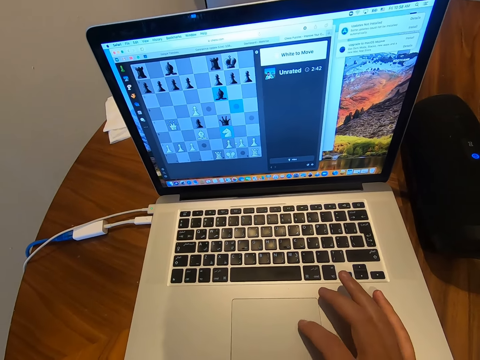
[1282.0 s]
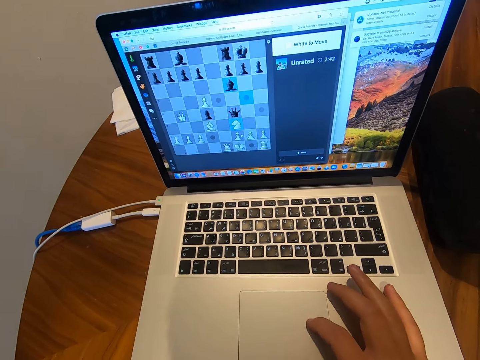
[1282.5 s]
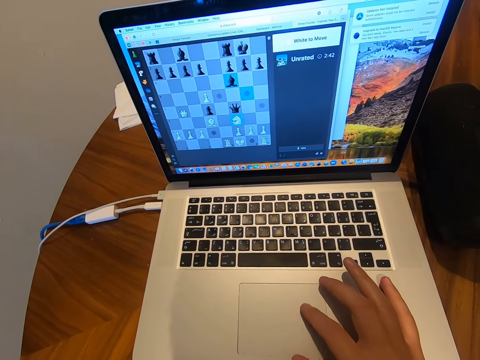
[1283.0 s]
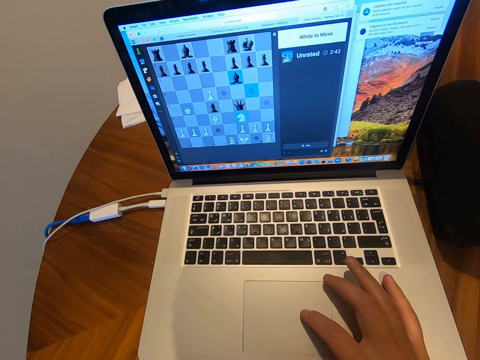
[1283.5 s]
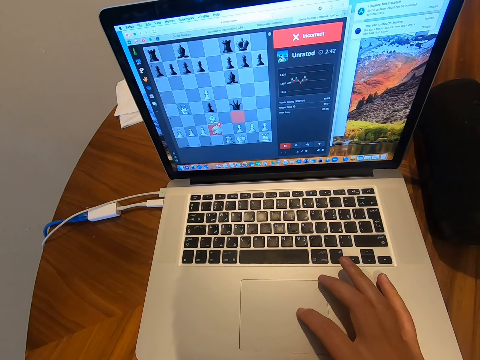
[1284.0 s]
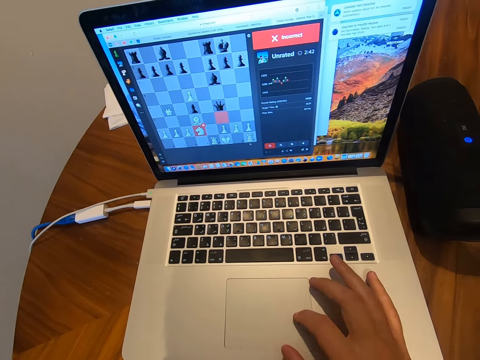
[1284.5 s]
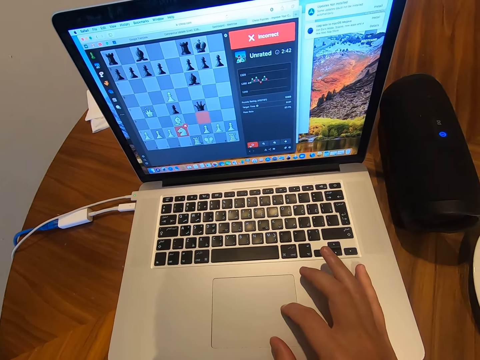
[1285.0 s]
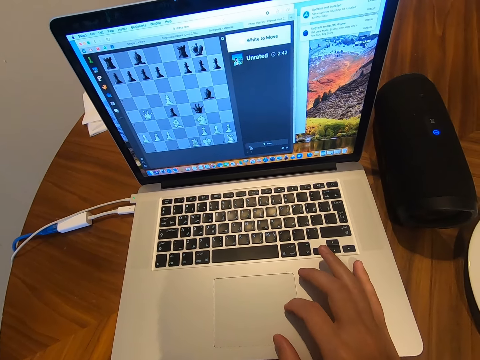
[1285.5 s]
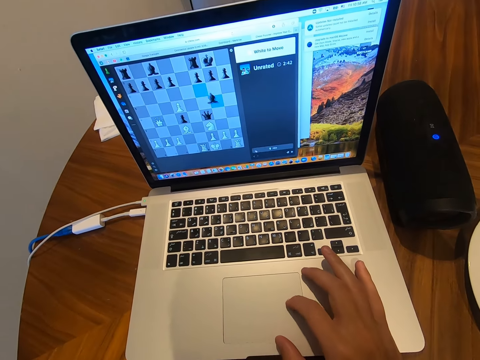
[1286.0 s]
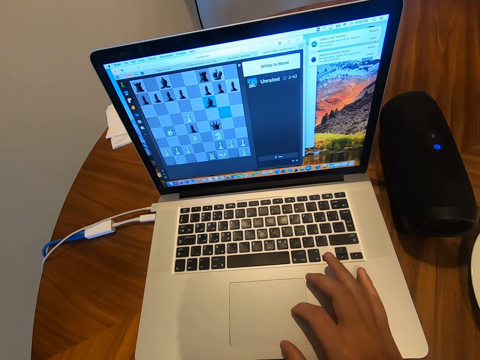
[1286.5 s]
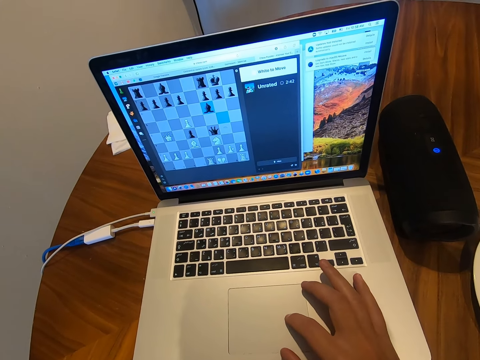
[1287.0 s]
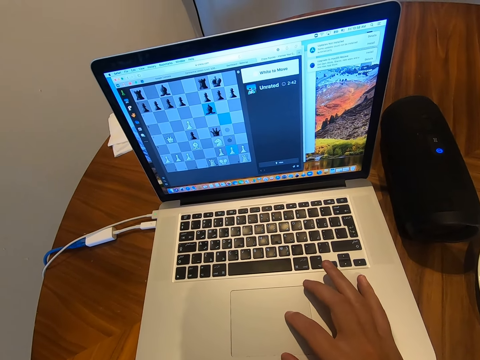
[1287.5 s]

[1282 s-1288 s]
The camera wearer touches the touch pad.

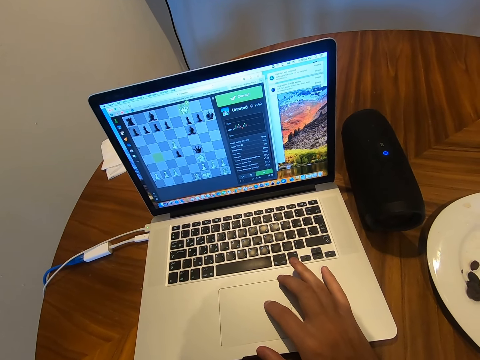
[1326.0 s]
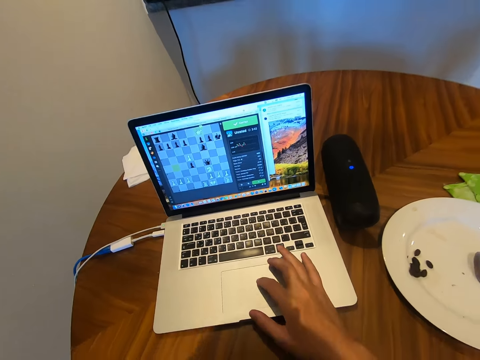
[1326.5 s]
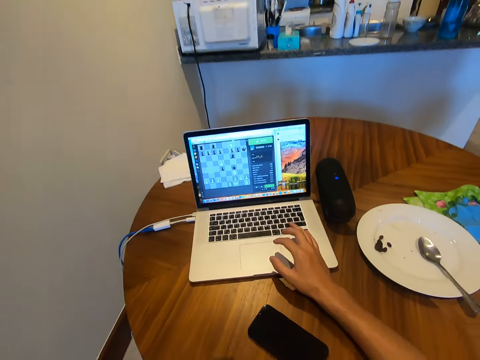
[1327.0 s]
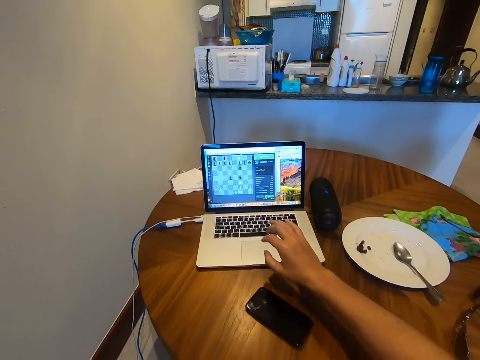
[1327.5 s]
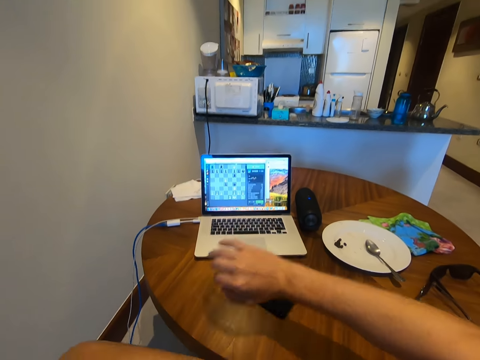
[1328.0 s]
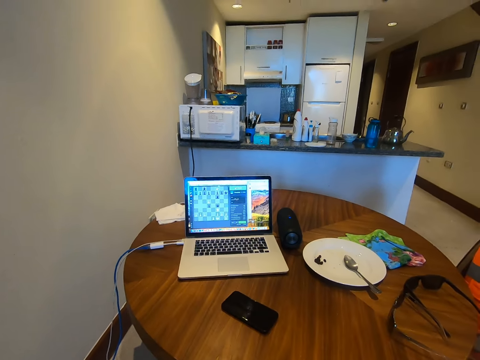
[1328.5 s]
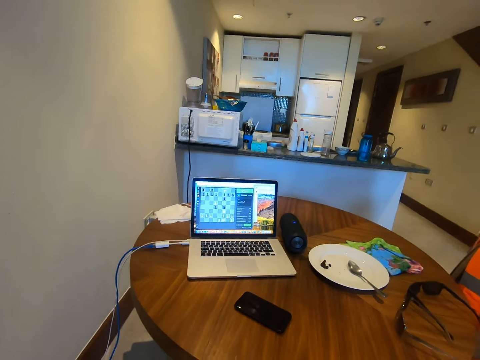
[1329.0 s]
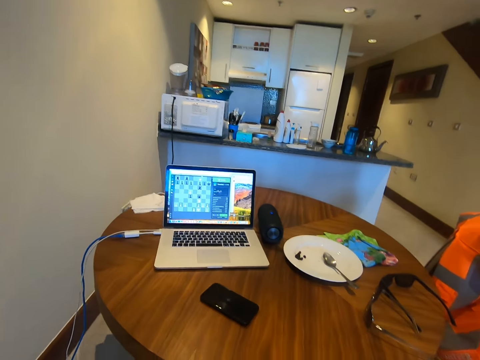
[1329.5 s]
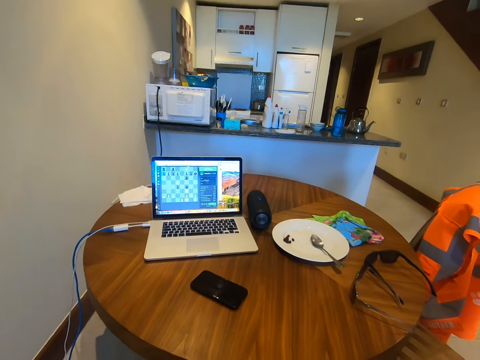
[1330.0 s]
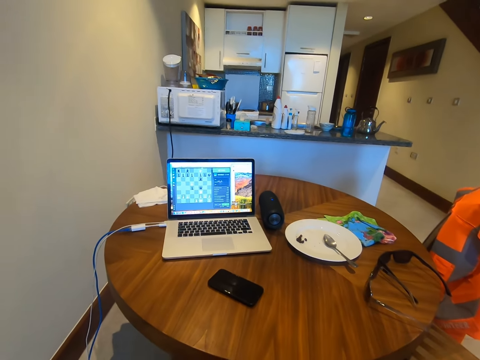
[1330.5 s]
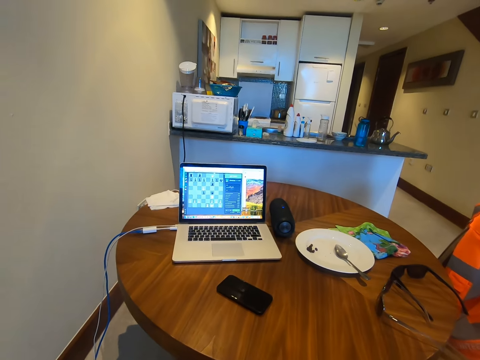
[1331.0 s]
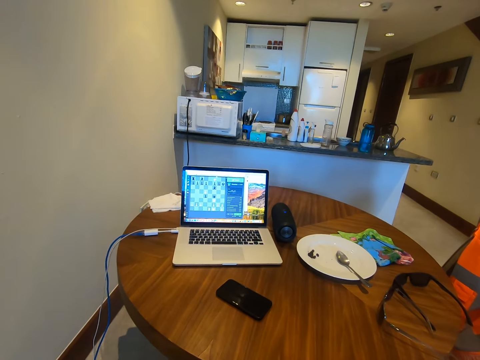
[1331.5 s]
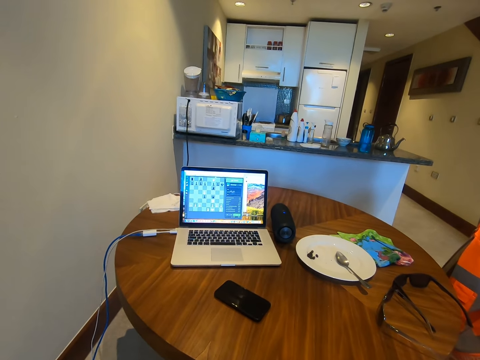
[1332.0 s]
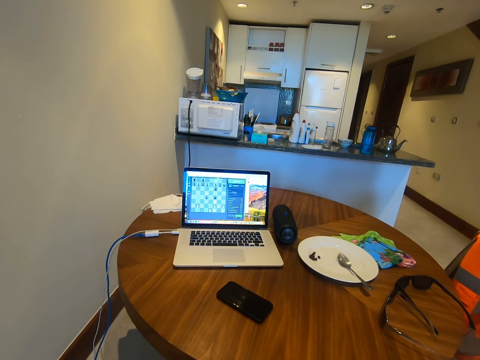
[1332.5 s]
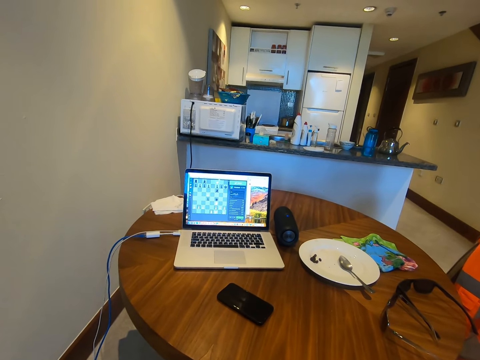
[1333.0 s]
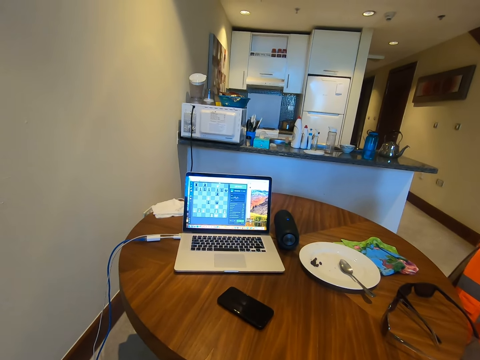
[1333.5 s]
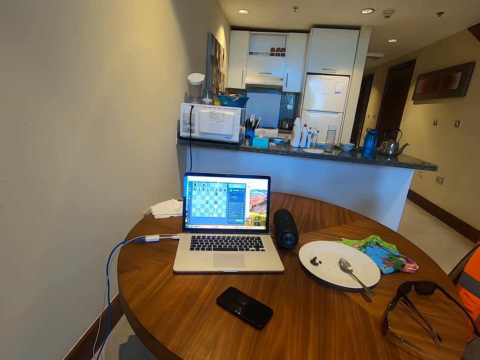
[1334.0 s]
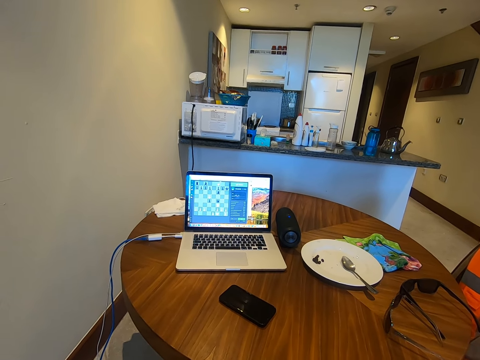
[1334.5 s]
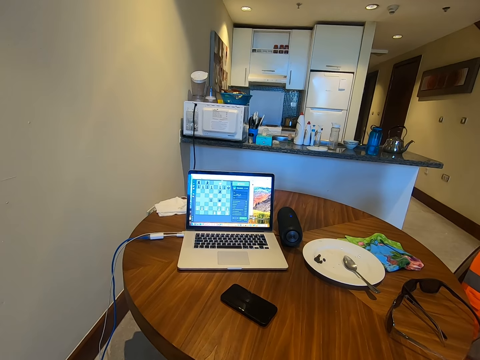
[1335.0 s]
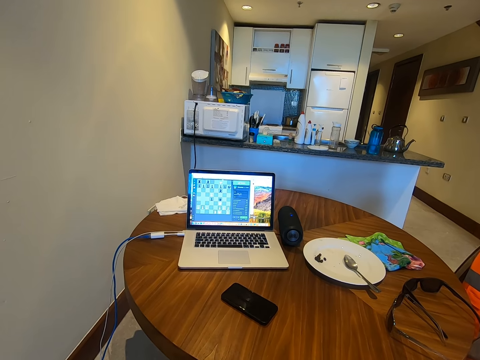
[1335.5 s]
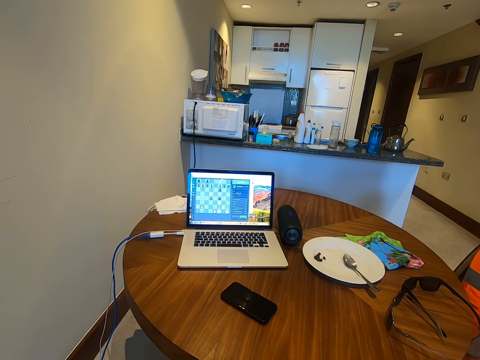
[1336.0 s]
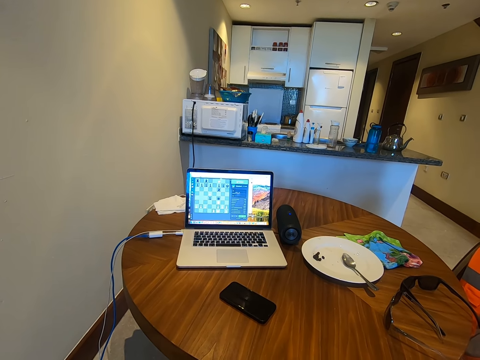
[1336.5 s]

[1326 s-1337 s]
The camera wearer stretches his hand. He crisscrosses hands.

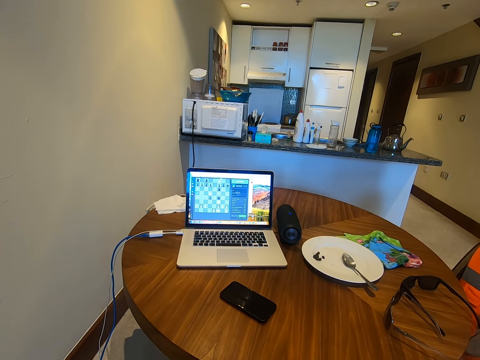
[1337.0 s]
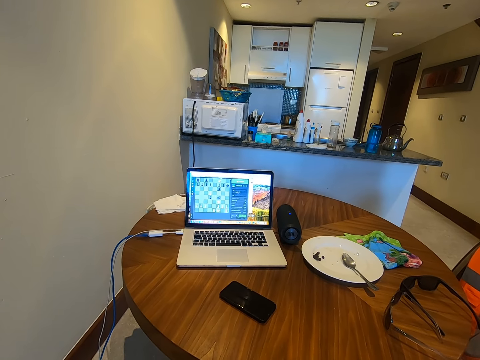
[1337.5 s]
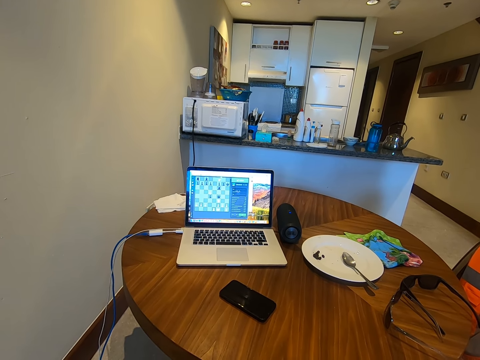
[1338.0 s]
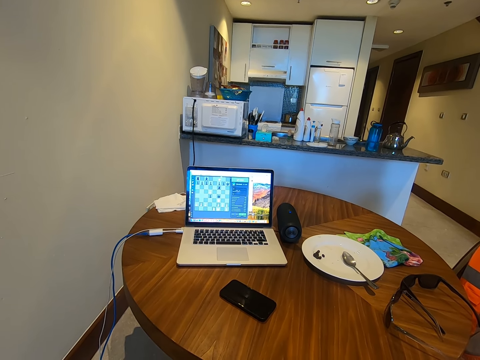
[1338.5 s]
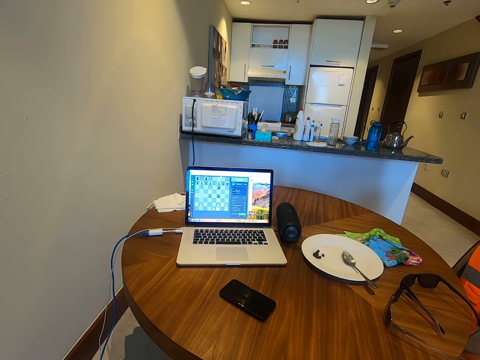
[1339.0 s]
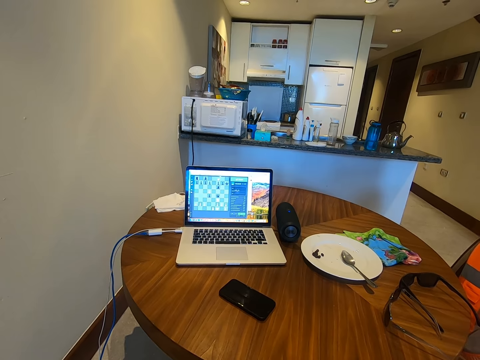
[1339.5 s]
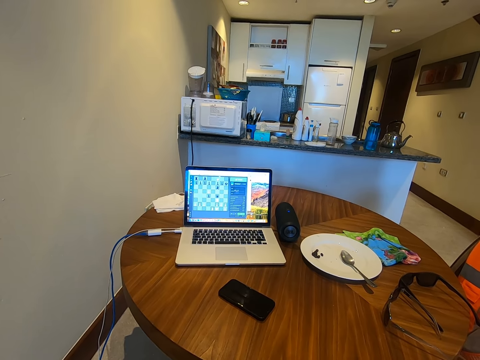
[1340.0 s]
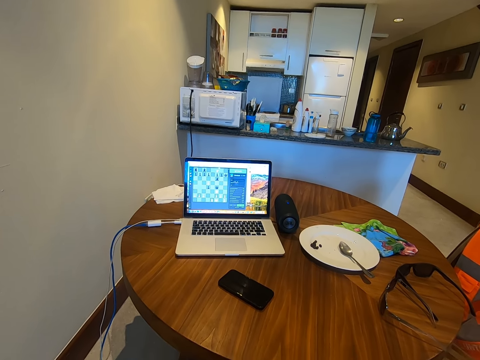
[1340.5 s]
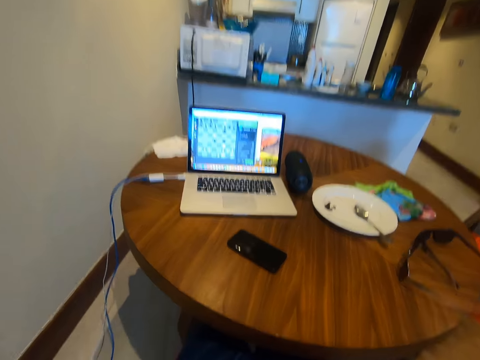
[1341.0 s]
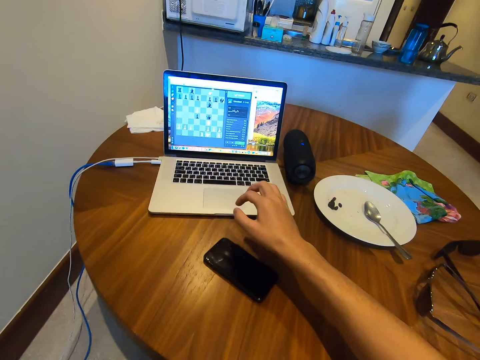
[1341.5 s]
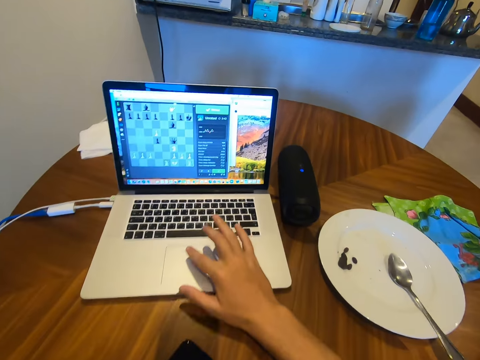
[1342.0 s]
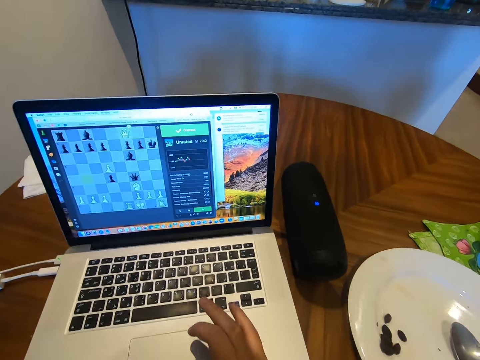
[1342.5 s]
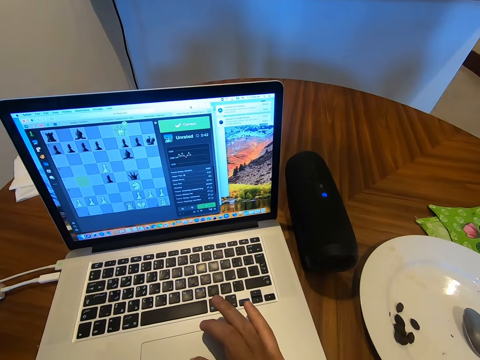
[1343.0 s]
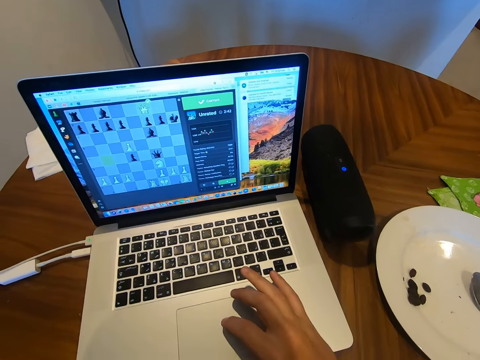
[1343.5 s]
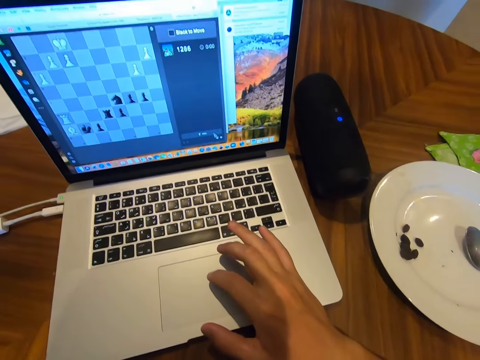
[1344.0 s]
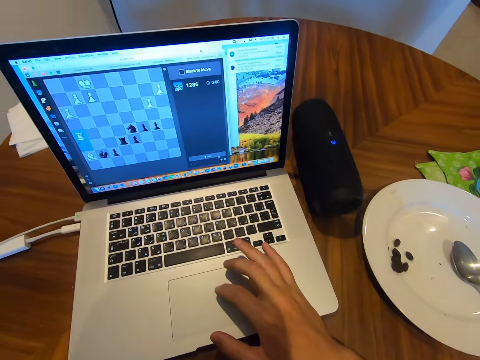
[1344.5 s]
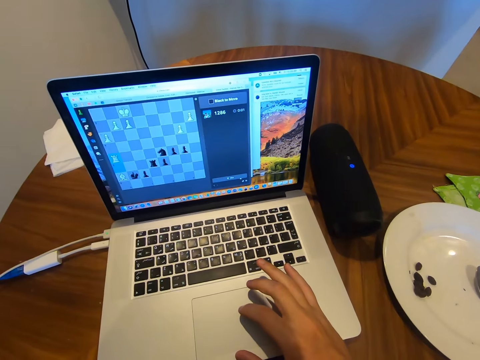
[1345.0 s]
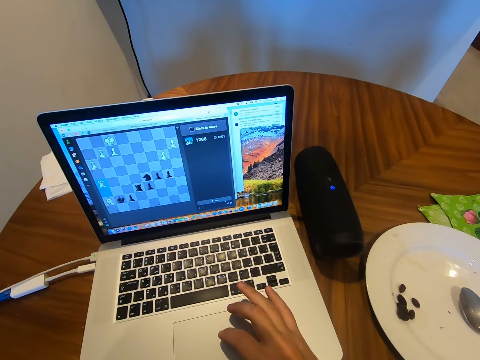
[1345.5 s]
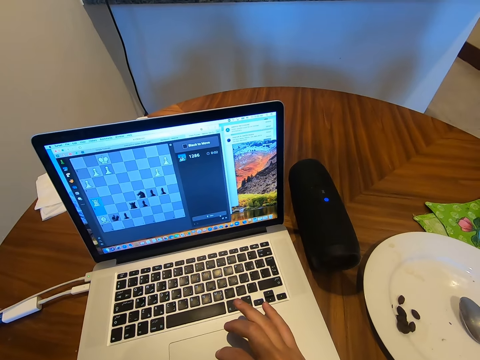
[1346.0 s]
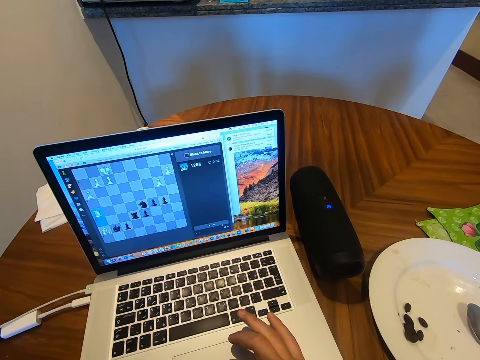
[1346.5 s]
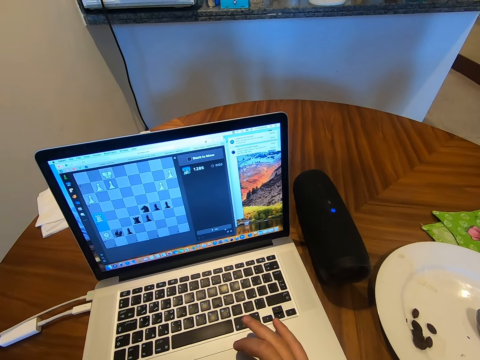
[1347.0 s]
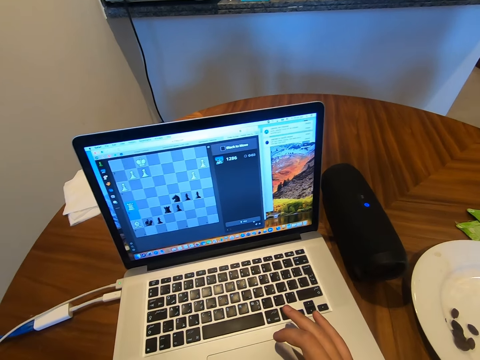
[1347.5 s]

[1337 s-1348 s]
The camera wearer operates a laptop. They touch the touch pad.
